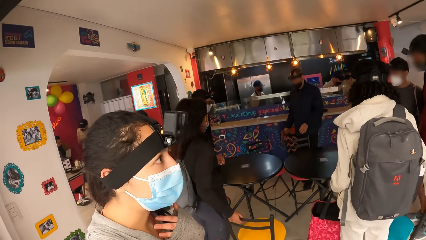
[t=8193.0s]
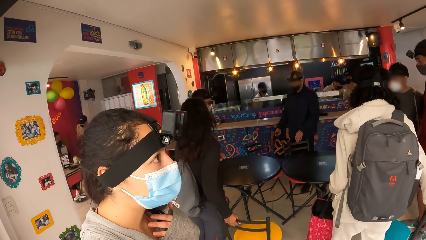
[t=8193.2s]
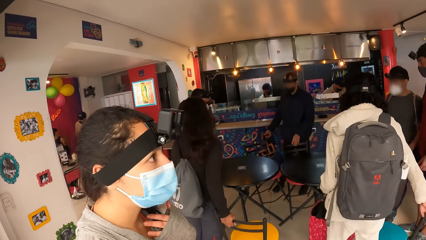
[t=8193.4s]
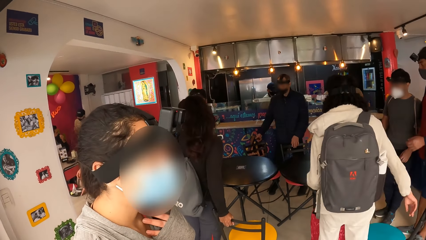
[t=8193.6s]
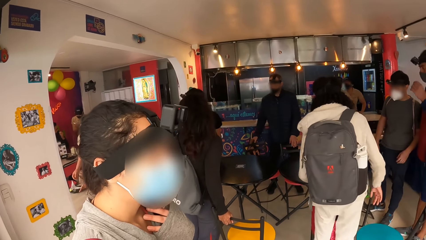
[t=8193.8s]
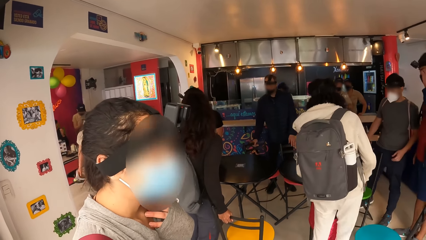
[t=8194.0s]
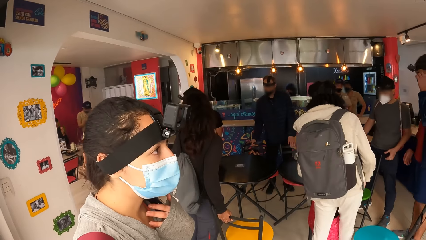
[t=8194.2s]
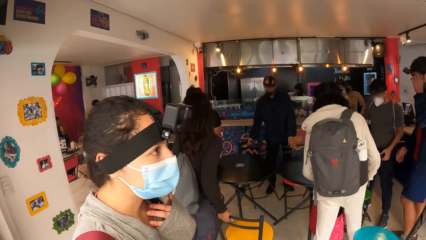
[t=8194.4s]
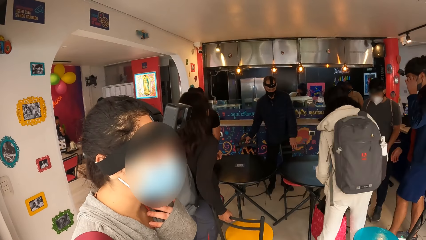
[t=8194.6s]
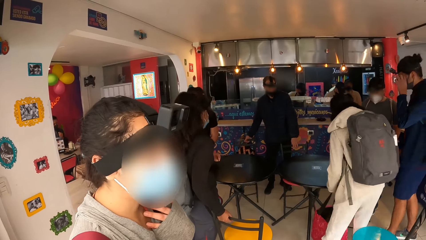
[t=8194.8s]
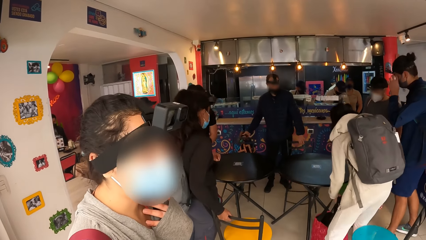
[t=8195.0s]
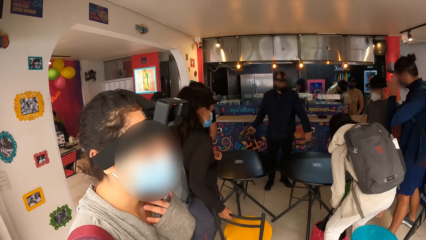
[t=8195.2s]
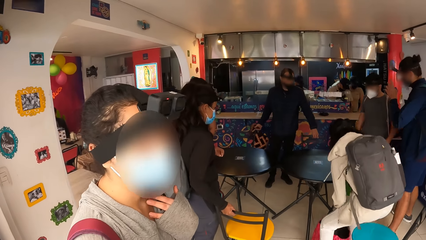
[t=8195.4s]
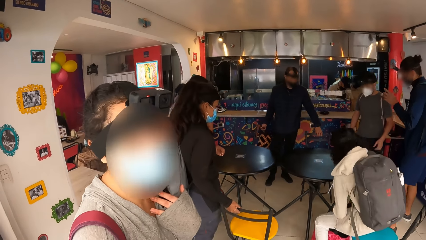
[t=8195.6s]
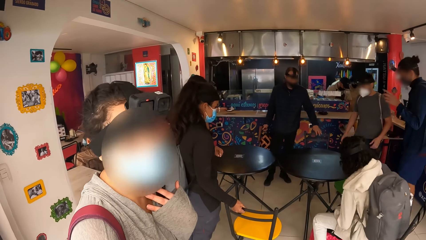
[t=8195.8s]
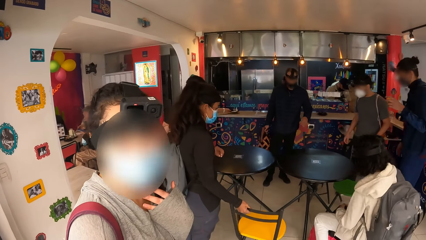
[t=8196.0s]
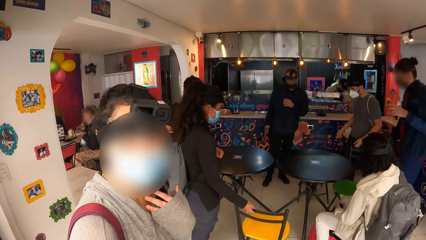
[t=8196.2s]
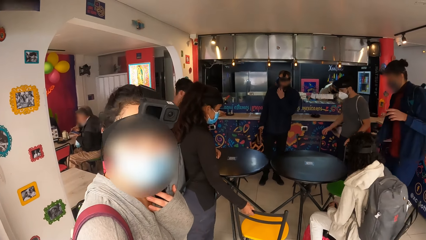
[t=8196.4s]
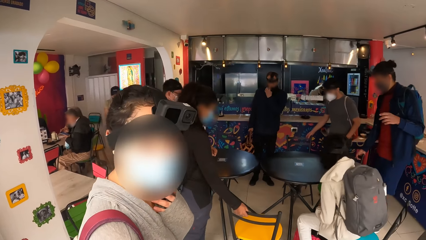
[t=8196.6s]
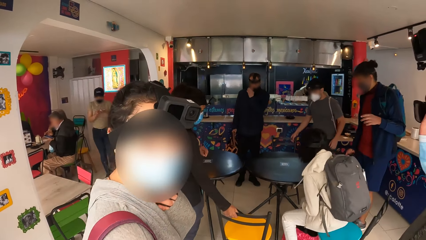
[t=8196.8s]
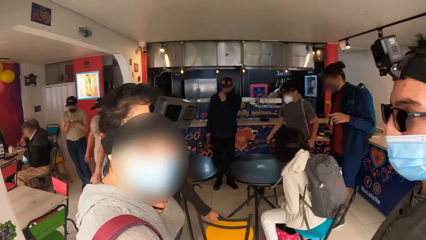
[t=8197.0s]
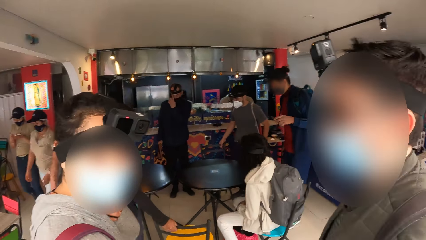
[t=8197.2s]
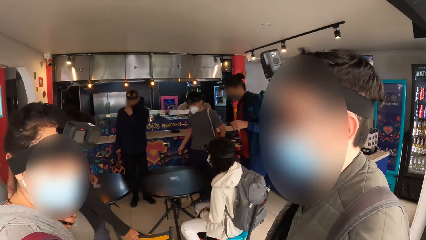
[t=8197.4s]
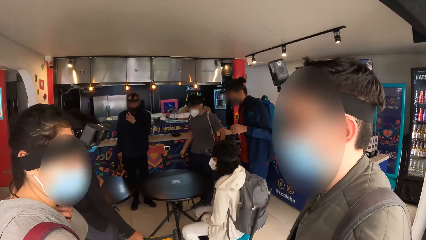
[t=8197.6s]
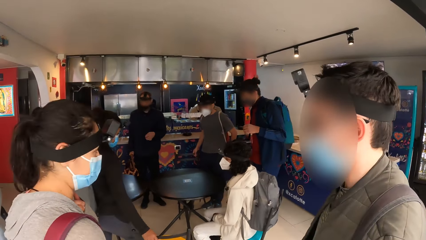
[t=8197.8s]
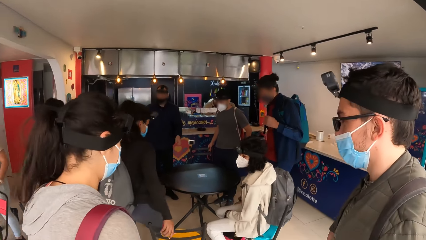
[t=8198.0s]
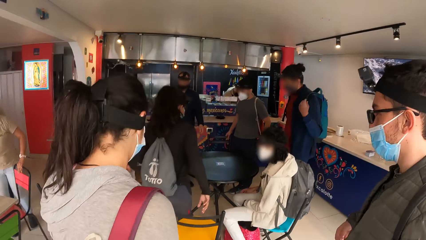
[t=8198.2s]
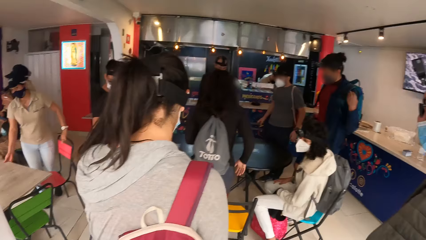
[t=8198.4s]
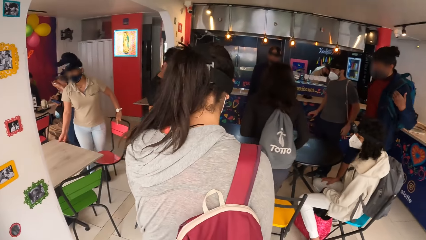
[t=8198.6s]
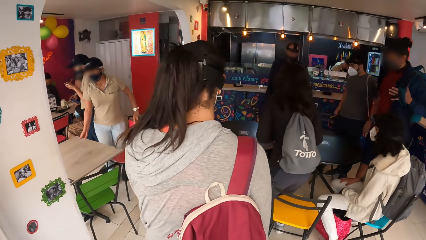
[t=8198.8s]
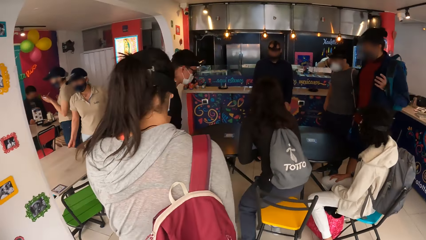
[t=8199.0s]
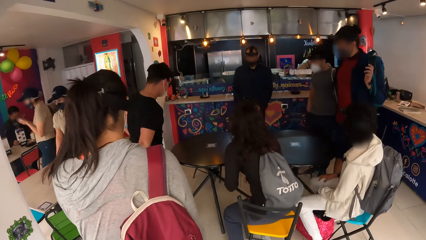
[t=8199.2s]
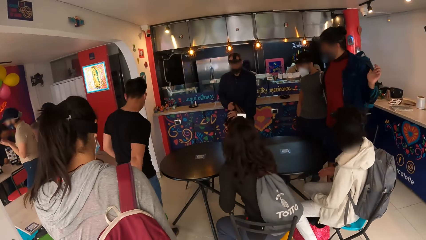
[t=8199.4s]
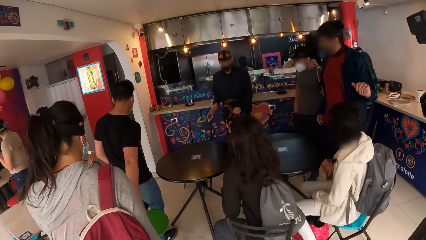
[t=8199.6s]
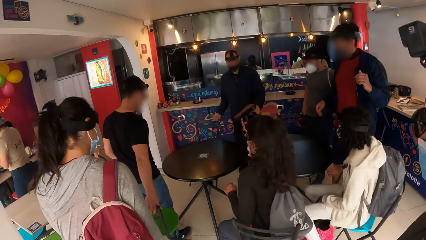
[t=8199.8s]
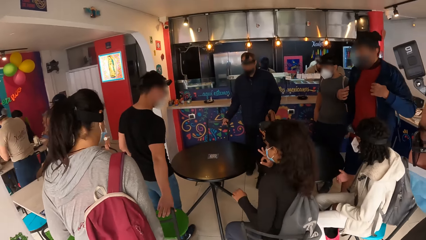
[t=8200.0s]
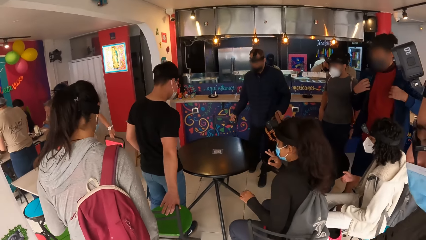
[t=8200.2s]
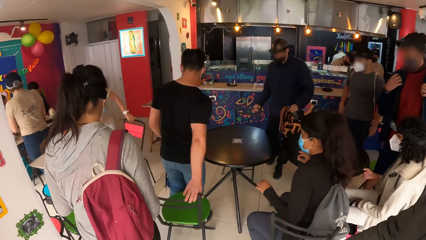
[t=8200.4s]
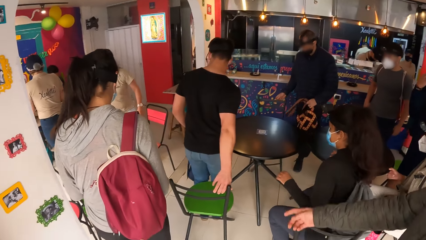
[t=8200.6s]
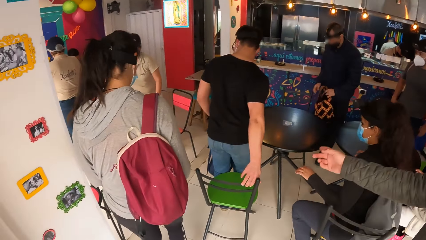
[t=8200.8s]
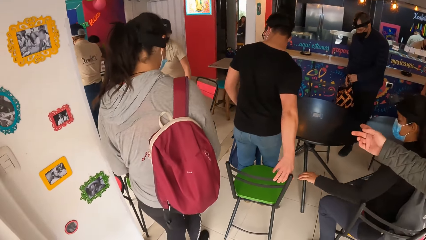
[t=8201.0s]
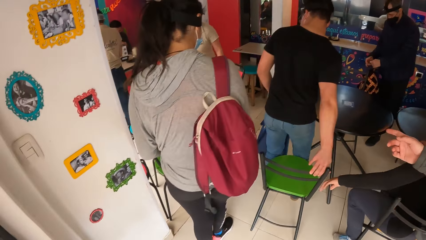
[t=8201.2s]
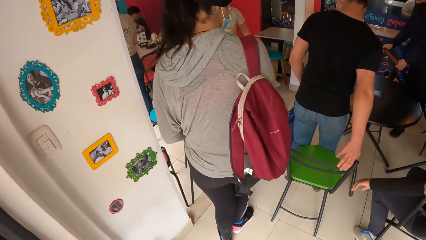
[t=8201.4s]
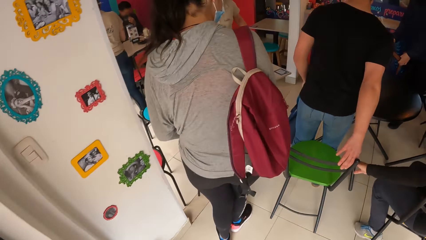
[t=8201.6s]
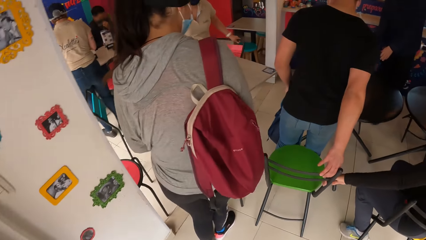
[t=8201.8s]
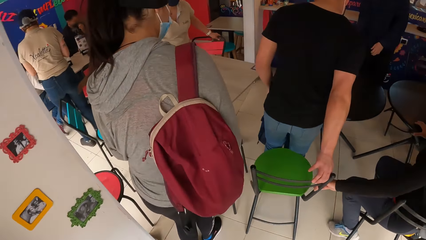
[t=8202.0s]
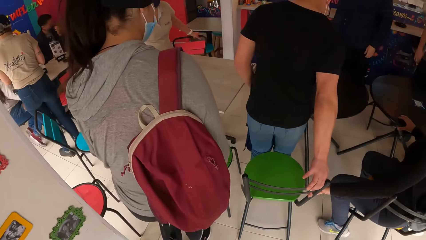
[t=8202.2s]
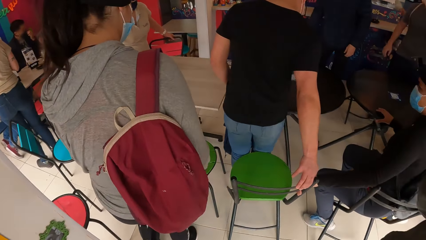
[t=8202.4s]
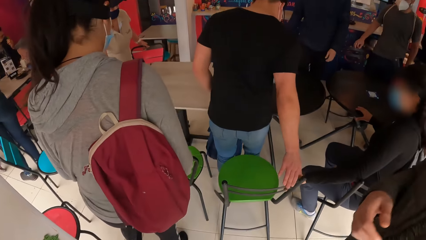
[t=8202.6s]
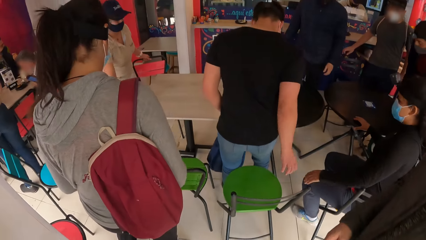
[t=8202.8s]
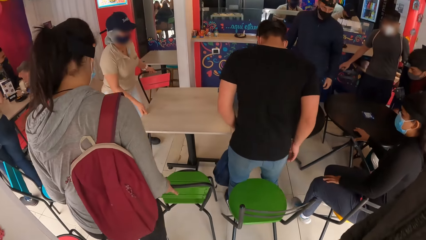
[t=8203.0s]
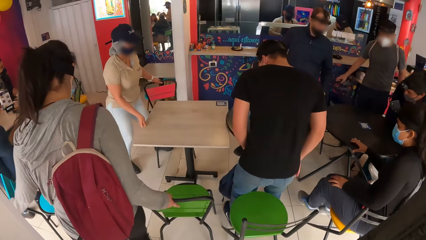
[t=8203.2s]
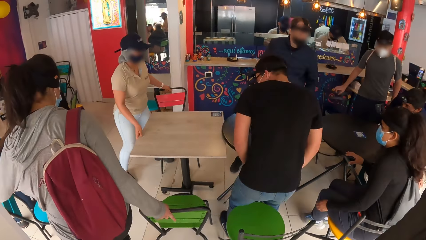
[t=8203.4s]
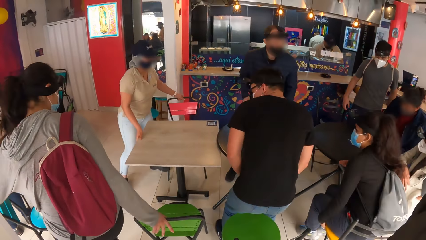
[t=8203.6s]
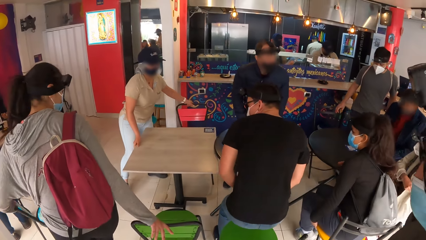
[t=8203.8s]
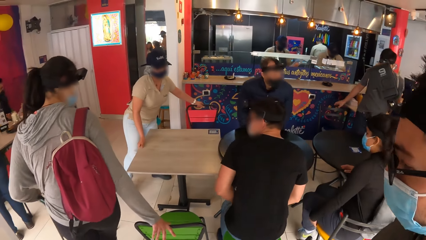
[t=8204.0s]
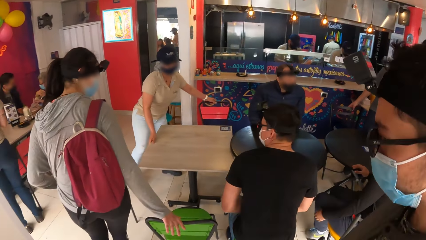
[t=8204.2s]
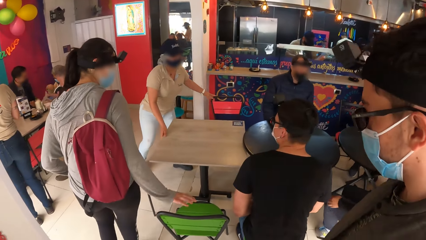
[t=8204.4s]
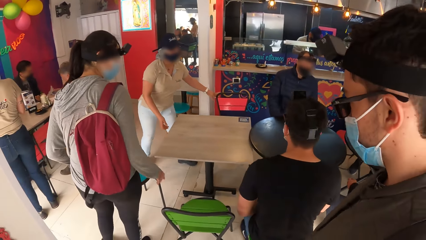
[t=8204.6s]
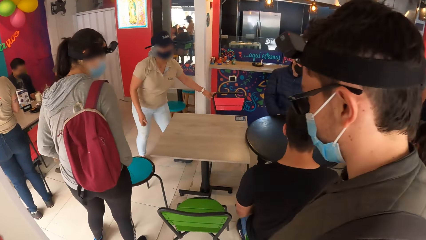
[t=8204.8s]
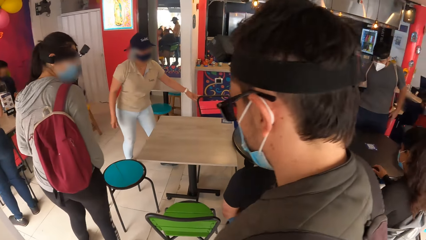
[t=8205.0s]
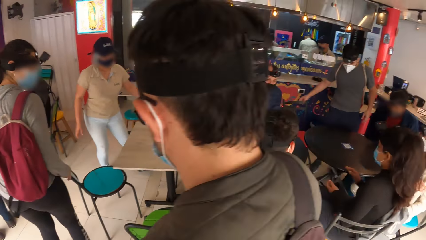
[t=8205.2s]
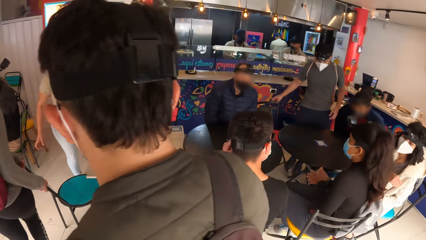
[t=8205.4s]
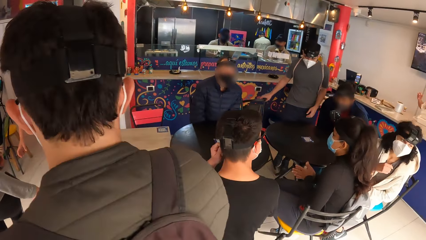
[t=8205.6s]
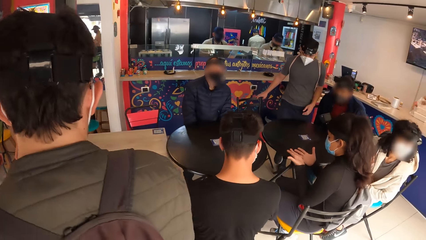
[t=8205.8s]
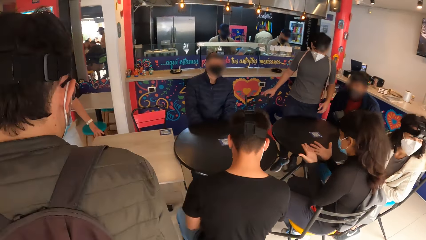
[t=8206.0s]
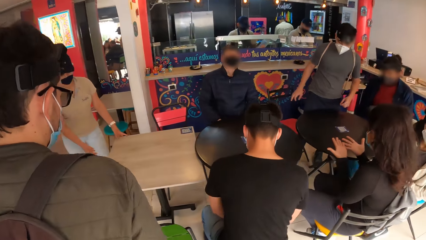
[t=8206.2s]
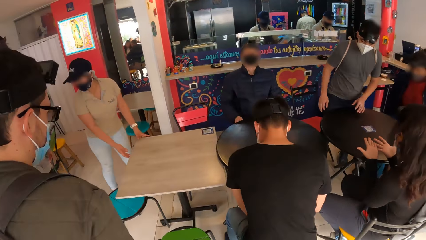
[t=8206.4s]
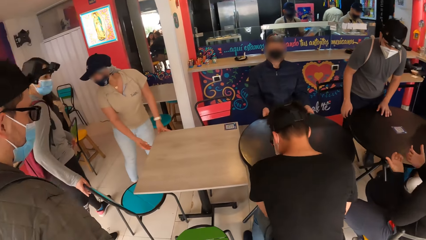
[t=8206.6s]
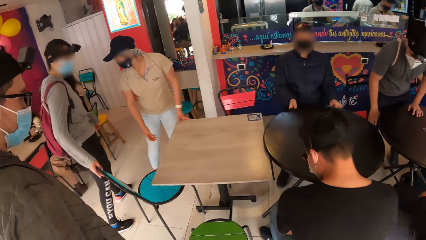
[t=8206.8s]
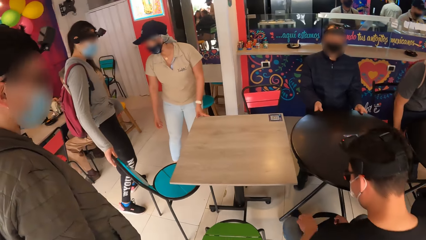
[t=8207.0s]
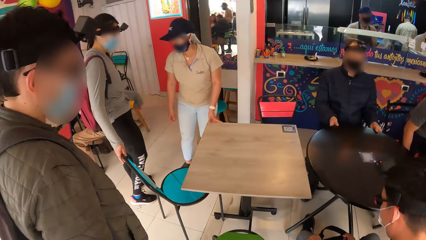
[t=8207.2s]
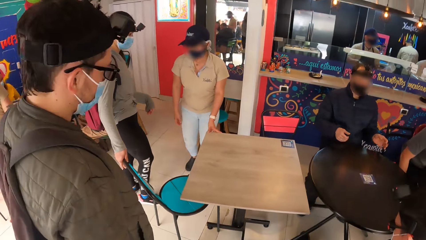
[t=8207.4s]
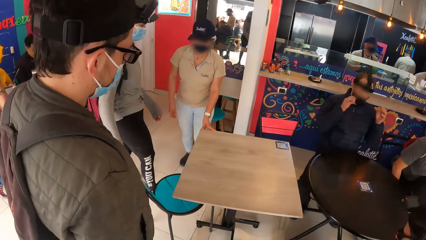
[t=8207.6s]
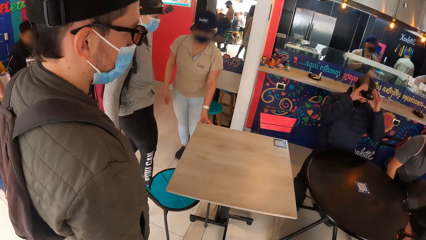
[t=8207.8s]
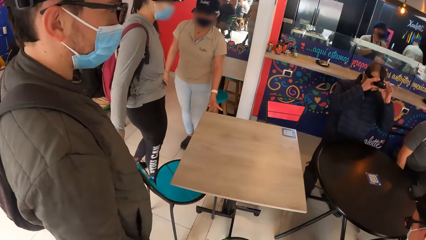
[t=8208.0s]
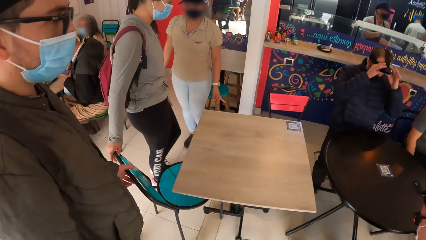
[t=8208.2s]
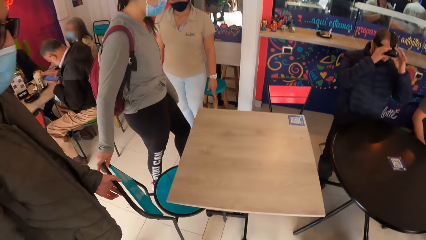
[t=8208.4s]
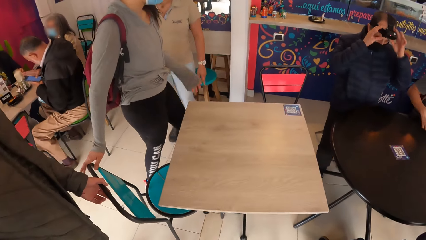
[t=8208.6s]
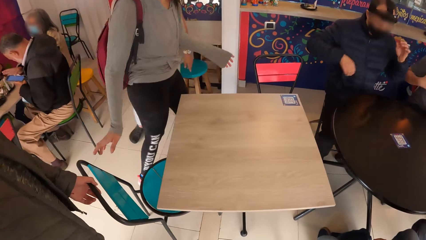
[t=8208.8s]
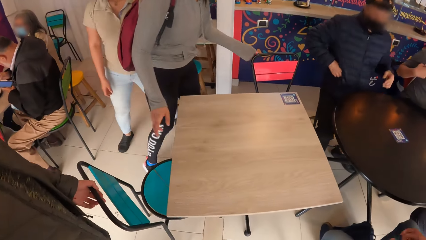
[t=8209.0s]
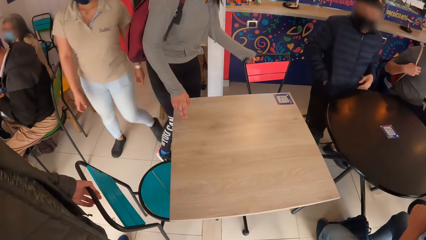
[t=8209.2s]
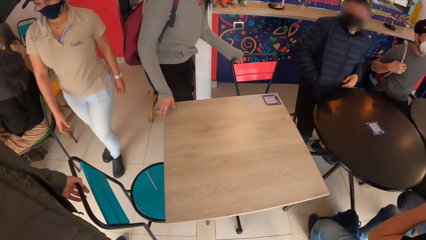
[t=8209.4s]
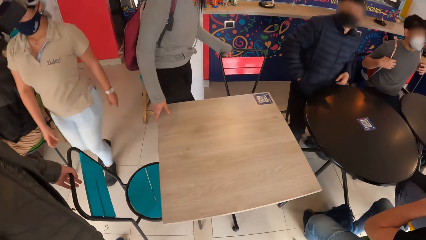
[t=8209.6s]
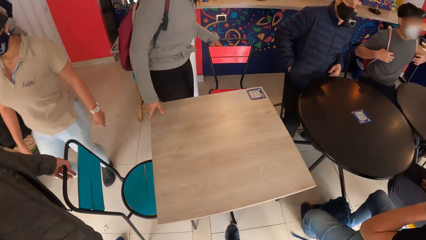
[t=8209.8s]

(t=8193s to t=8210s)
A man pulls a chair with his right hand. A woman sits at the table. Another woman moves a chair with her right hand. The other woman sits at the table. A third woman shifts a table with both hands. Another man sits at the table. Another man sits at the table. The first man sits at the table. Another man sits at the table.
